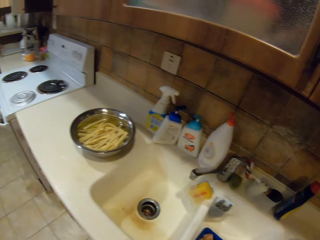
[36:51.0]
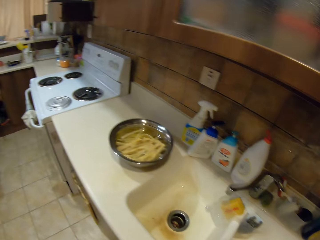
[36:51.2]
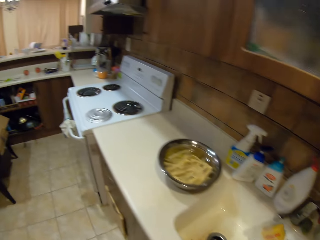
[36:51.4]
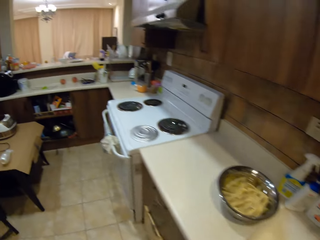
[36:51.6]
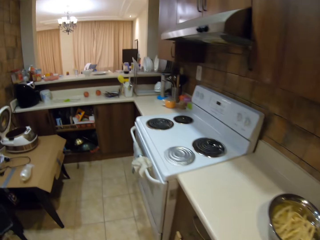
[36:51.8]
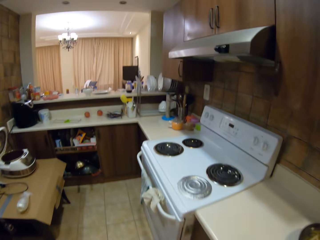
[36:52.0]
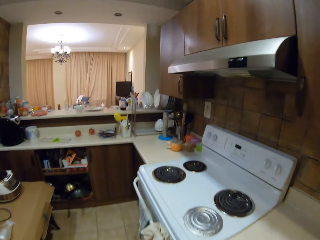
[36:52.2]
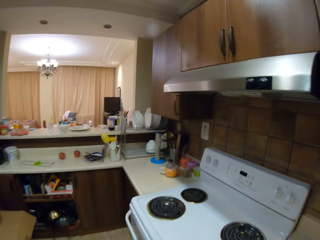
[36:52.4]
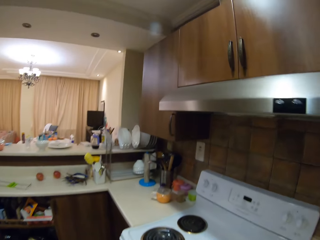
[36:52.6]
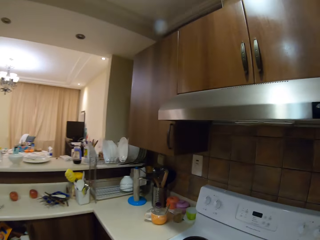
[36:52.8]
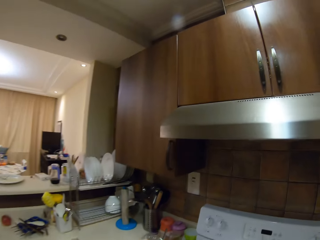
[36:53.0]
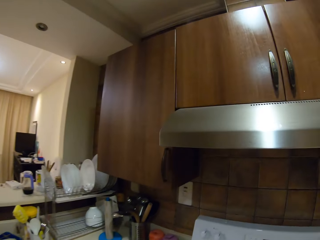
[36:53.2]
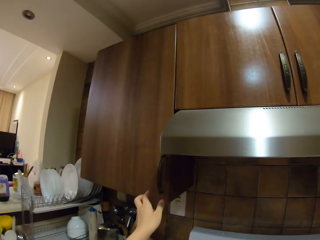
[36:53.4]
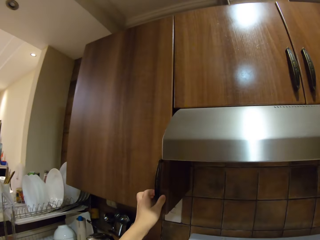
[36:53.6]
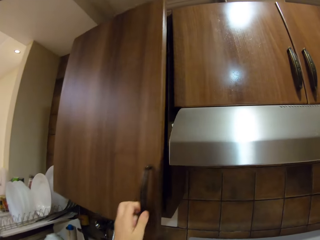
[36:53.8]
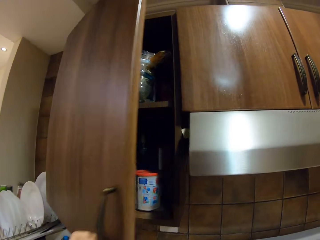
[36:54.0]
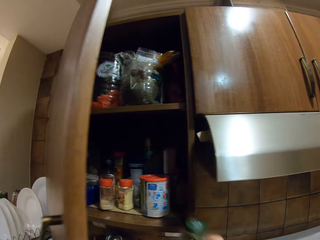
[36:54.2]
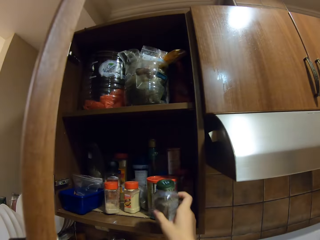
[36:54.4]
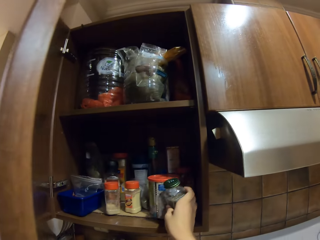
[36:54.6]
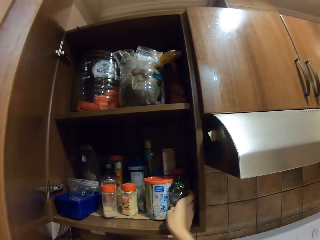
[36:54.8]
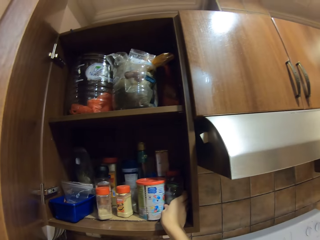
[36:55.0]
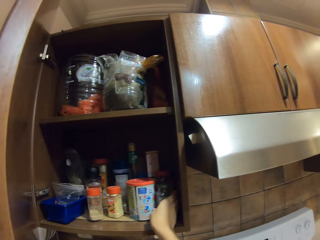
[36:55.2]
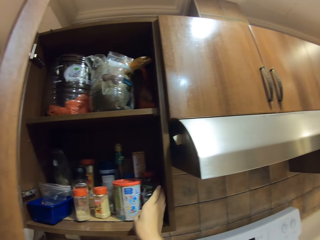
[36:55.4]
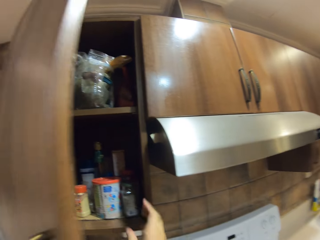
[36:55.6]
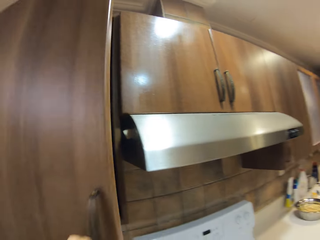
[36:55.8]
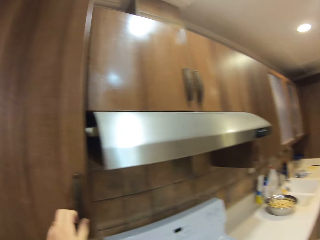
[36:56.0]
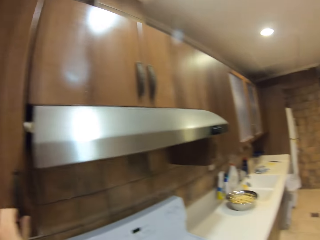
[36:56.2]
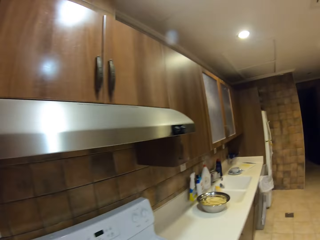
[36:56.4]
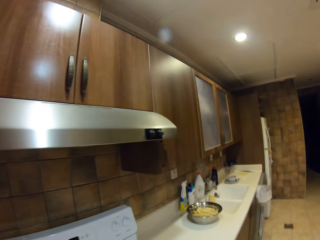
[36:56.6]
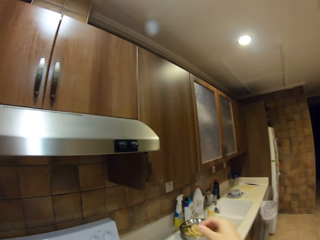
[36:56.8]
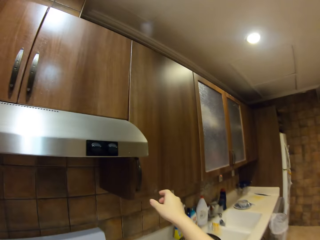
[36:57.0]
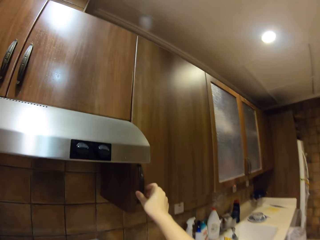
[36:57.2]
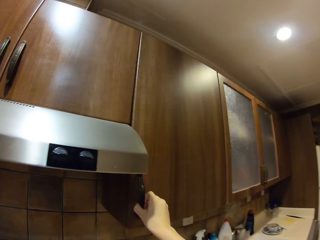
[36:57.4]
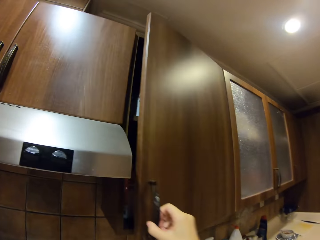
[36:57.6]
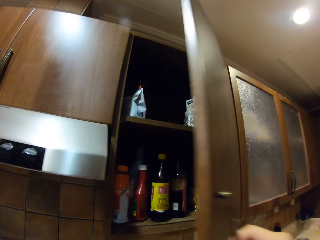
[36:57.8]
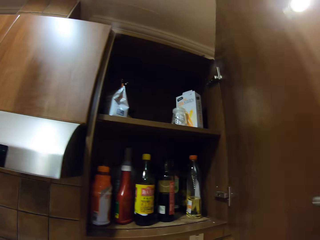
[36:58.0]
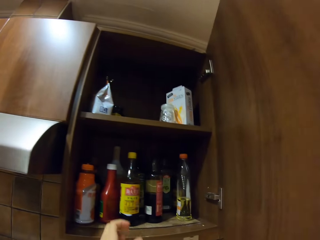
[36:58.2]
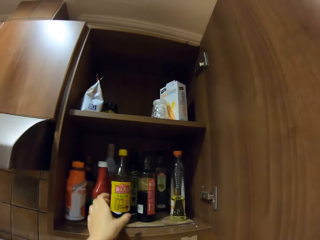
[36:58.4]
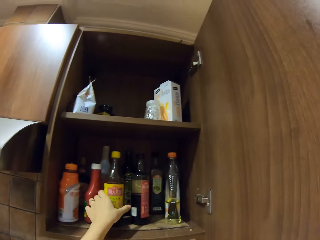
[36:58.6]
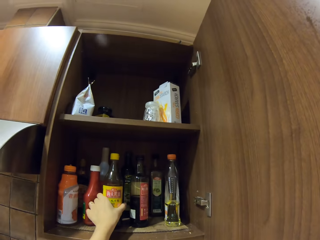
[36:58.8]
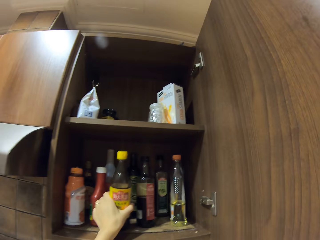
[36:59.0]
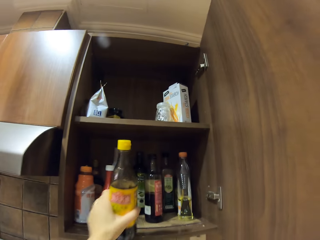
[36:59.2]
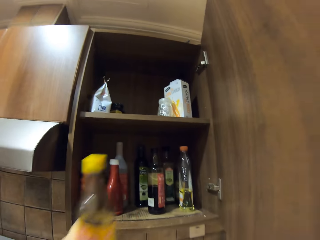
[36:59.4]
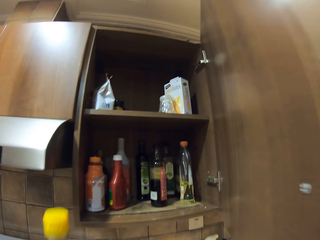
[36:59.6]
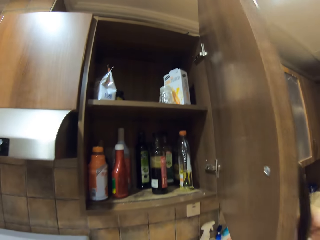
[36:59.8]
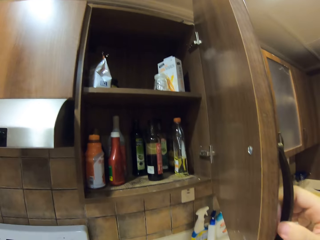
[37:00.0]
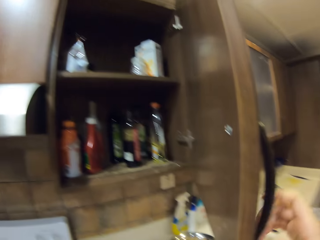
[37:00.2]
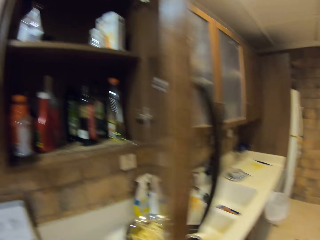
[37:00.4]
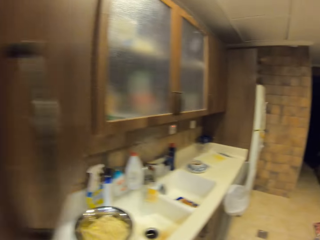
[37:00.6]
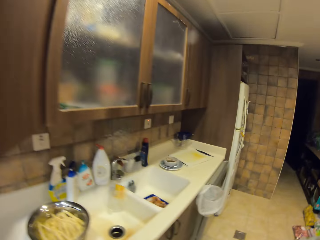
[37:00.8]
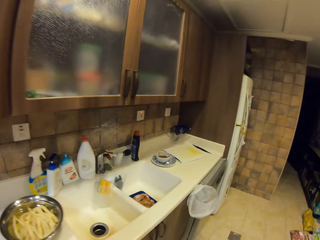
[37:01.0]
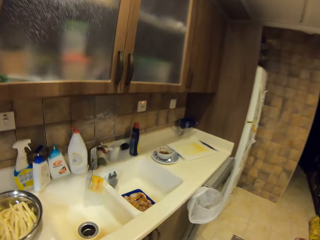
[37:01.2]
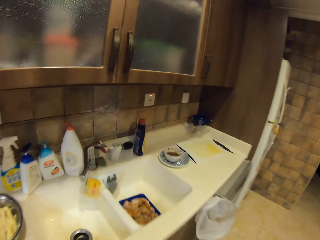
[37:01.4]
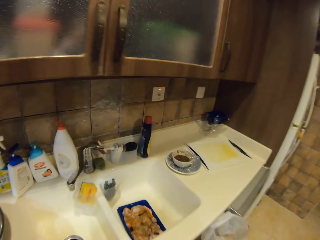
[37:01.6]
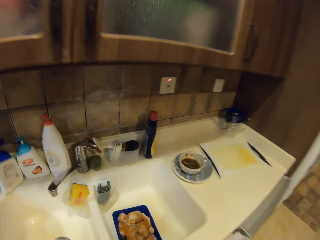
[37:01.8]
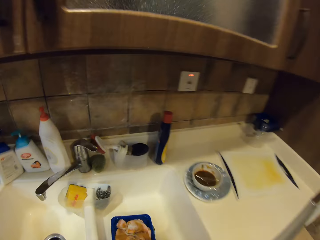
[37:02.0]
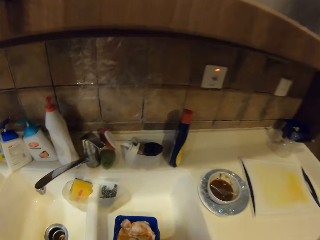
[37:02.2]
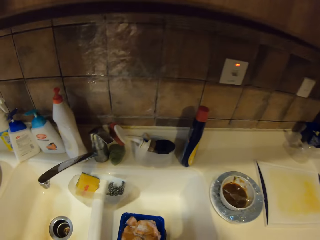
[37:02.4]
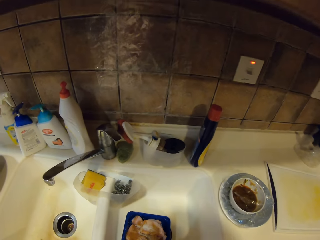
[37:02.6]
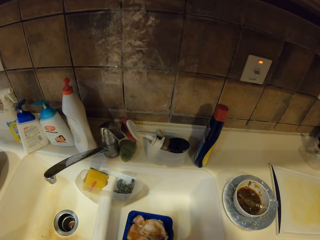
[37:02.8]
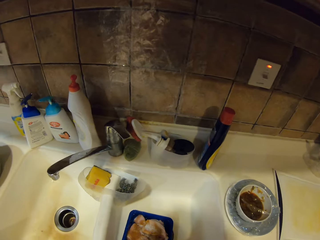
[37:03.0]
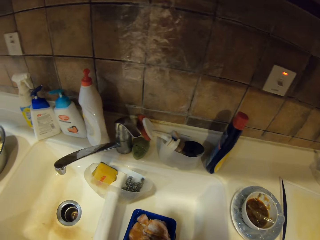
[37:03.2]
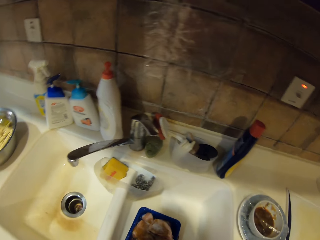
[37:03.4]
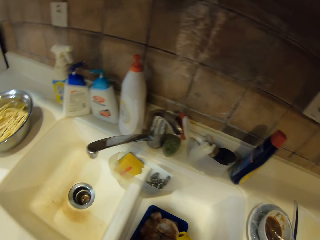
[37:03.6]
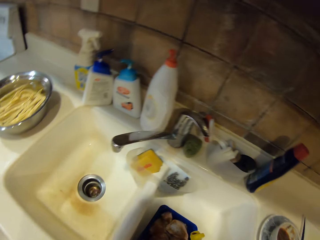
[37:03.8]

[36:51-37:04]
The camera wearer walks around. They open the cabinet door. They place the bottle in the cabinet. They close the cabinet door. They walk around. They open a cabinet door. They pick up a bottle of sauce. They close the cabinet. They walk around.

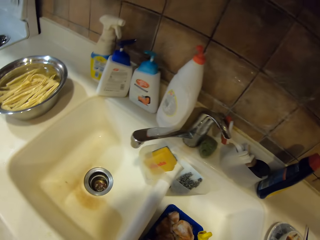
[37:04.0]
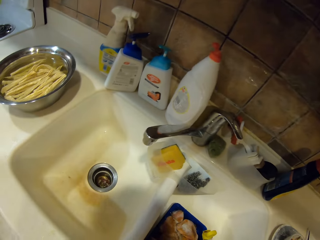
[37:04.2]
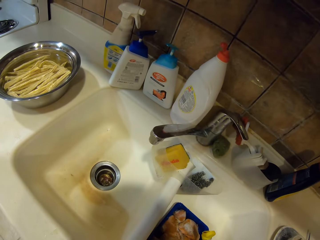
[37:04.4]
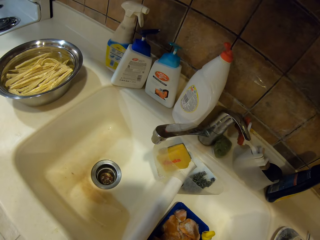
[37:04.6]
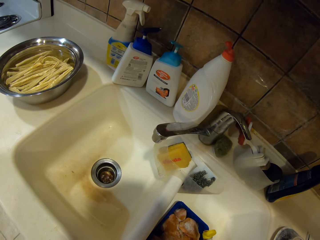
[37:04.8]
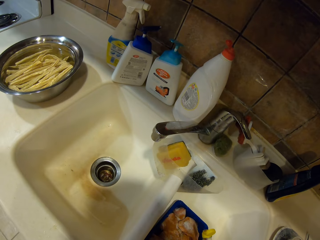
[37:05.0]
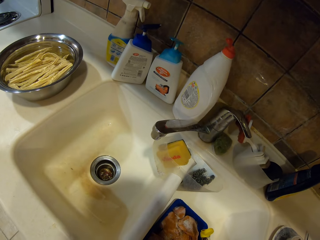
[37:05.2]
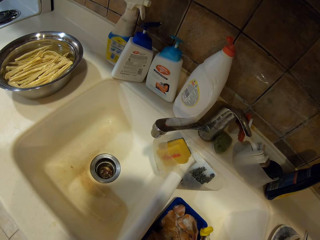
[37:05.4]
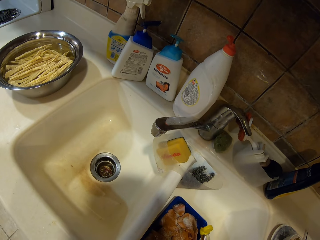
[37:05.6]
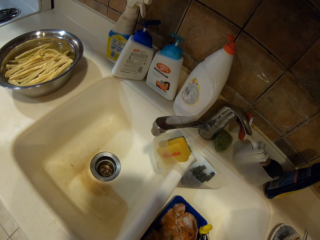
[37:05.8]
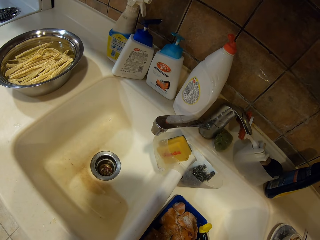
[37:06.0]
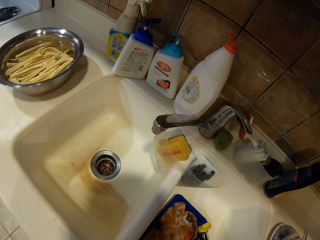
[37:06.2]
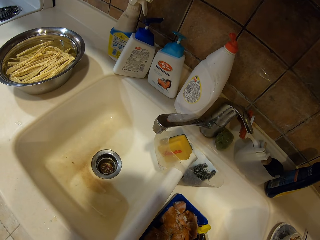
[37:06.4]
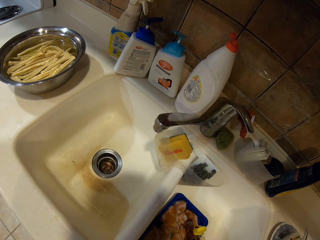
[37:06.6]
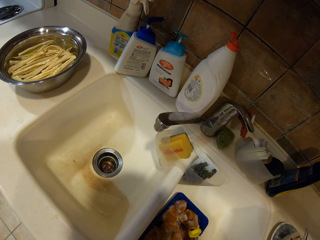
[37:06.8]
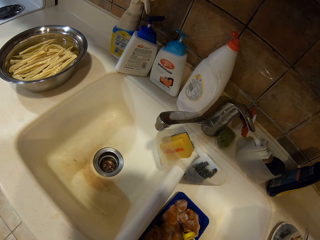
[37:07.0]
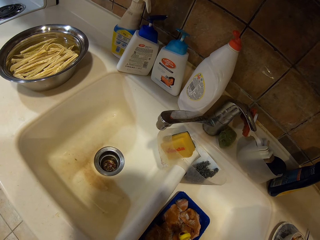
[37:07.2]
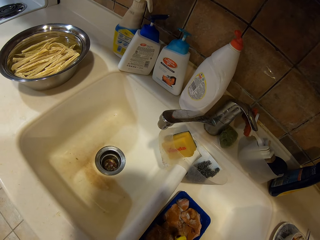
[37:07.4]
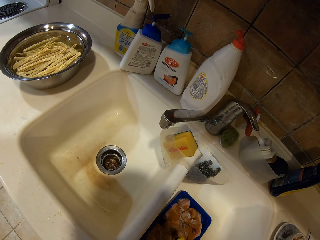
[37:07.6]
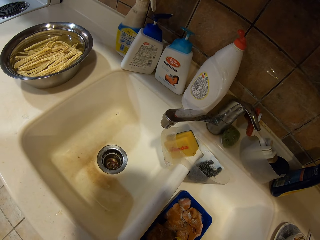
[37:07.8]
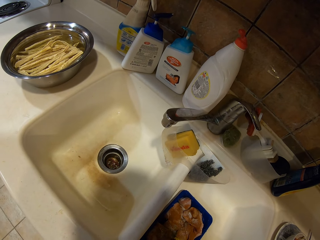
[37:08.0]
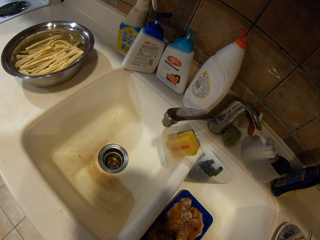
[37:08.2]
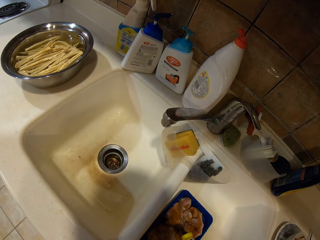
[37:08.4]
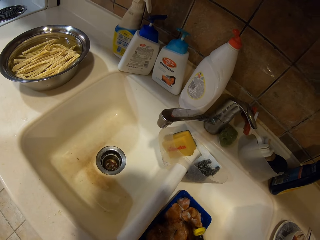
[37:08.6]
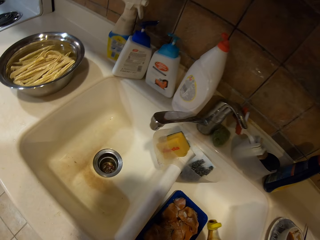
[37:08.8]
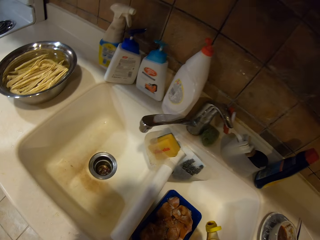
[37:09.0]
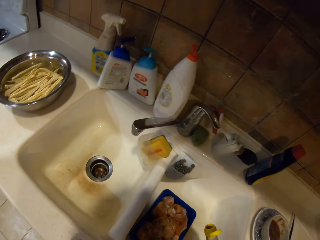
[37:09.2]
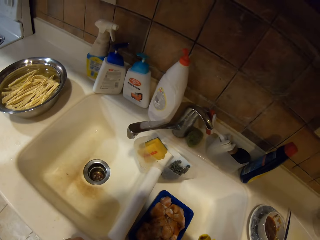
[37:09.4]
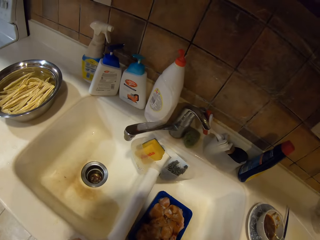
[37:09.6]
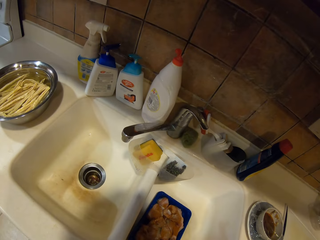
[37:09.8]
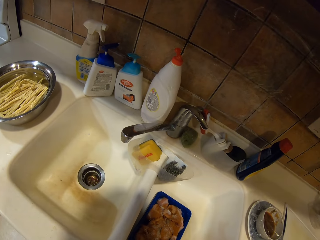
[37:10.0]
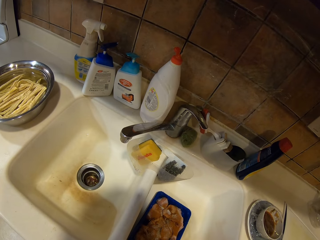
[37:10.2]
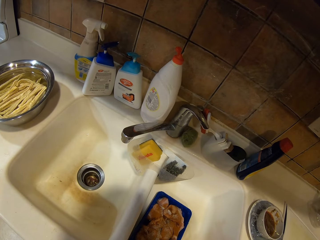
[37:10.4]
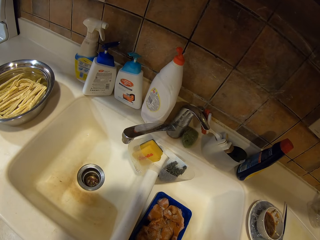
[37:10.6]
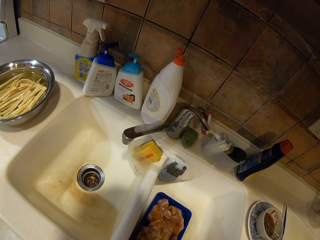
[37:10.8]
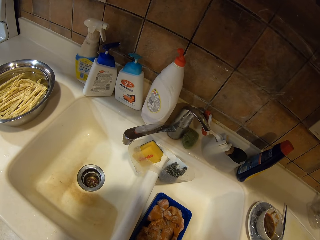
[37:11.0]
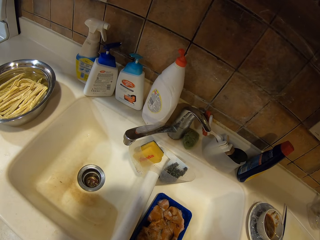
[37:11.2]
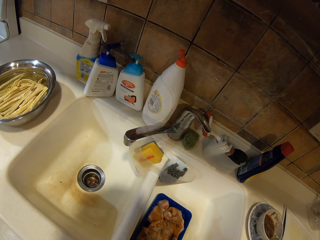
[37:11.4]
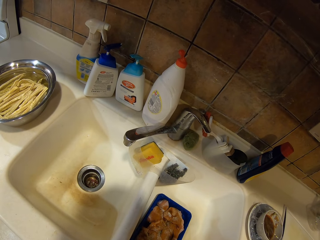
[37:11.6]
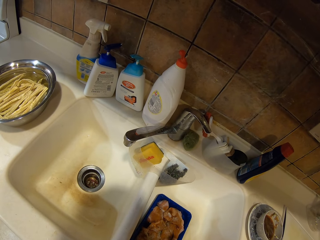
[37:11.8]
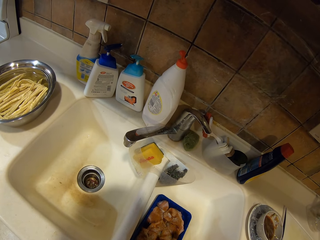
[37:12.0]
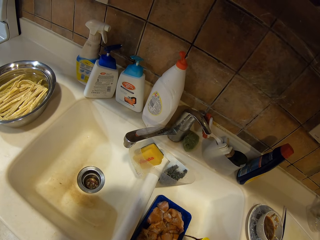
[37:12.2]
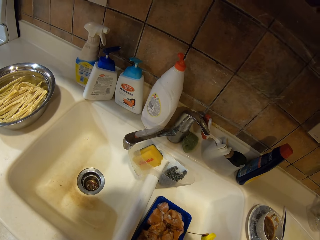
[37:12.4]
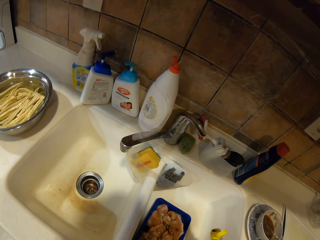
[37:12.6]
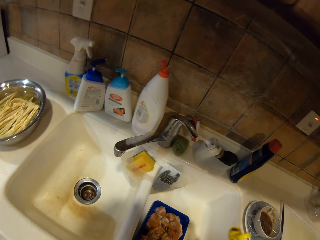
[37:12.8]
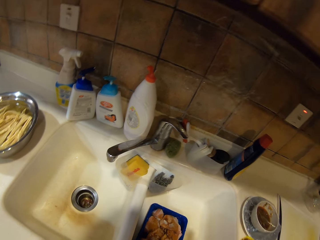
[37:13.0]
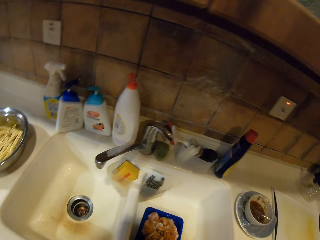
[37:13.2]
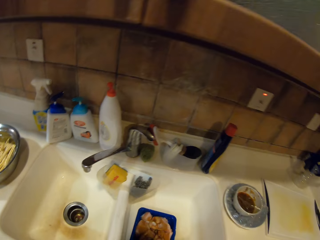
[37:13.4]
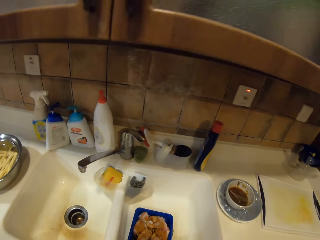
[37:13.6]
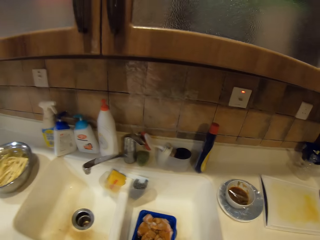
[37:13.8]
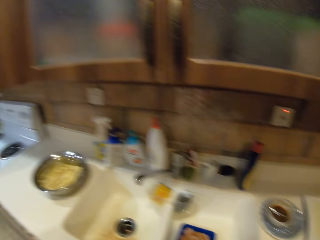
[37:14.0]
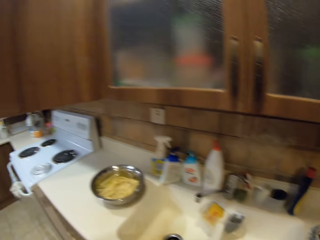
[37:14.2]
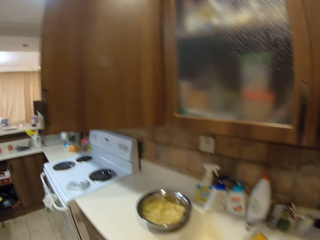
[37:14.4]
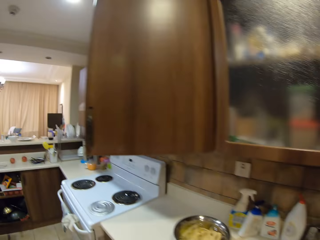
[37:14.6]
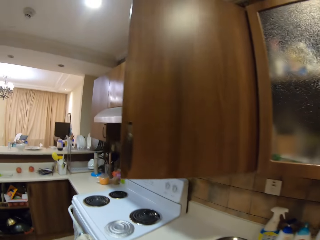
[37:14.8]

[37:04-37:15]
The camera wearer pours sauce on the chicken. They move the sauce away from the chicken. They pour the sauce on the chicken, move the sauce away, and move around.
